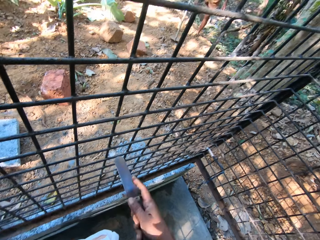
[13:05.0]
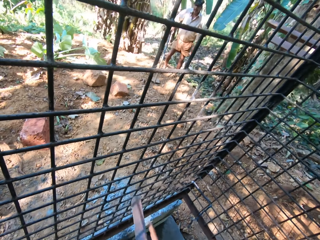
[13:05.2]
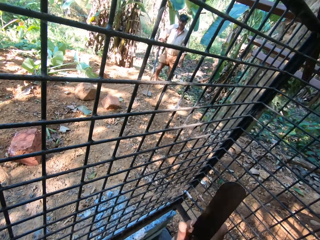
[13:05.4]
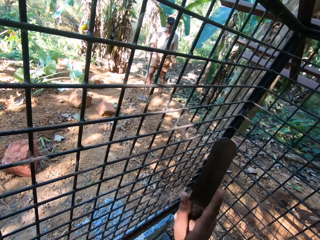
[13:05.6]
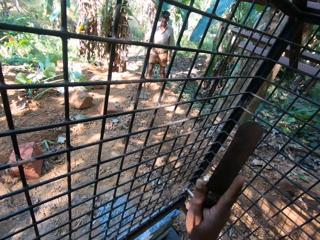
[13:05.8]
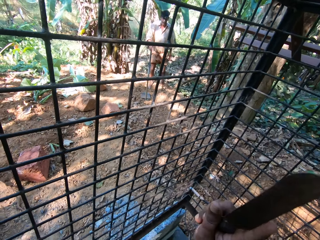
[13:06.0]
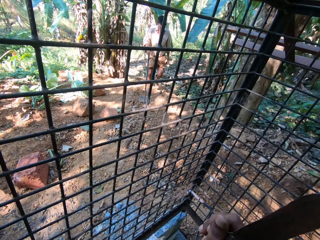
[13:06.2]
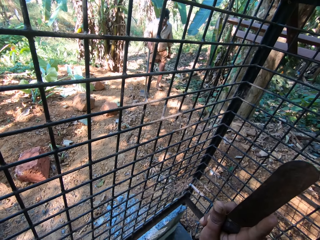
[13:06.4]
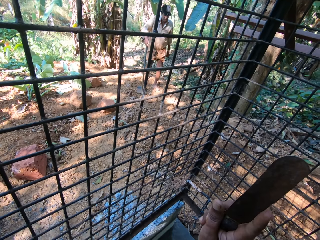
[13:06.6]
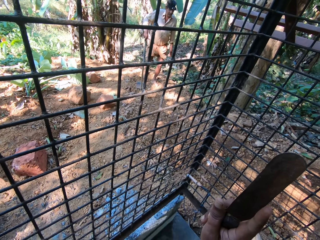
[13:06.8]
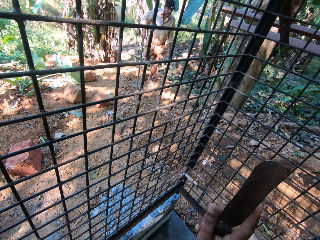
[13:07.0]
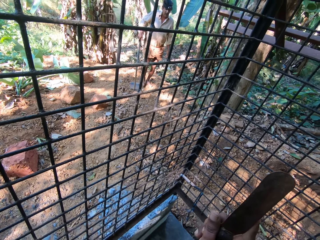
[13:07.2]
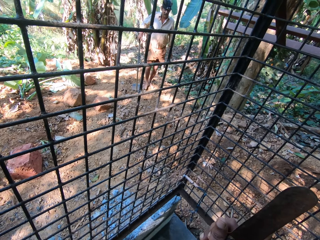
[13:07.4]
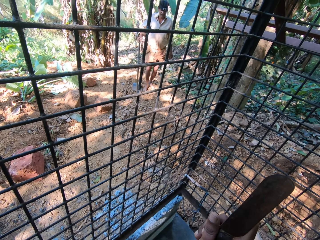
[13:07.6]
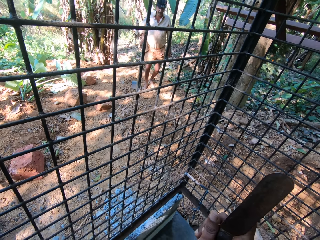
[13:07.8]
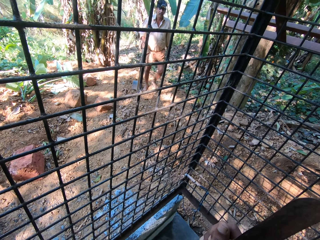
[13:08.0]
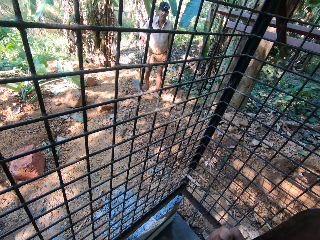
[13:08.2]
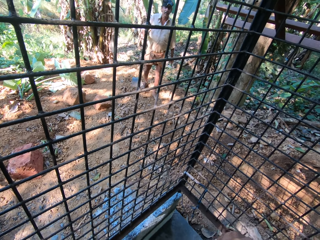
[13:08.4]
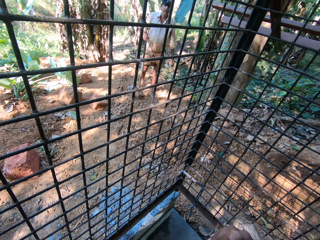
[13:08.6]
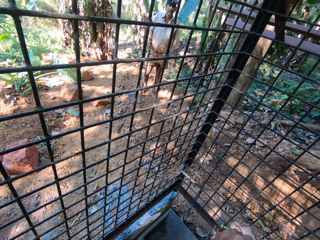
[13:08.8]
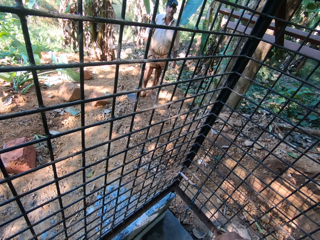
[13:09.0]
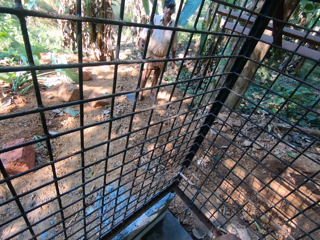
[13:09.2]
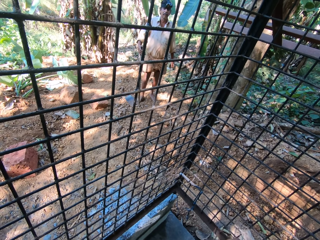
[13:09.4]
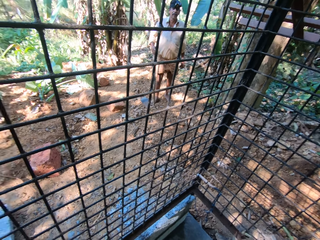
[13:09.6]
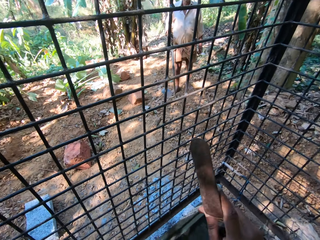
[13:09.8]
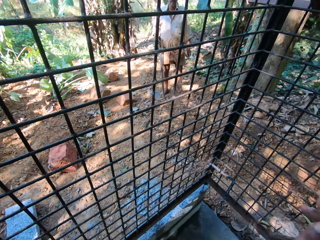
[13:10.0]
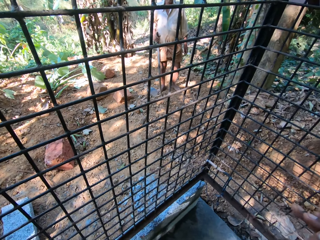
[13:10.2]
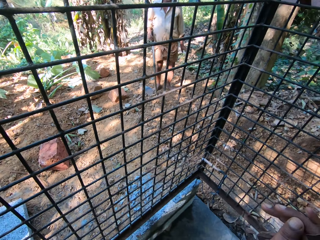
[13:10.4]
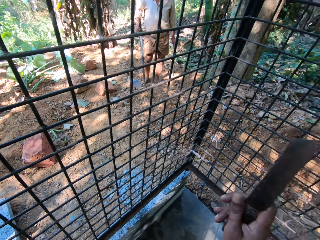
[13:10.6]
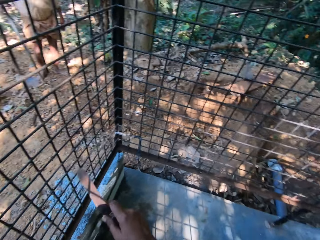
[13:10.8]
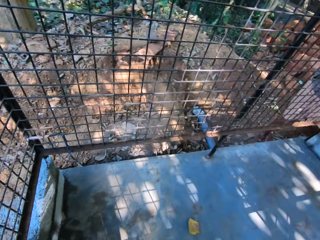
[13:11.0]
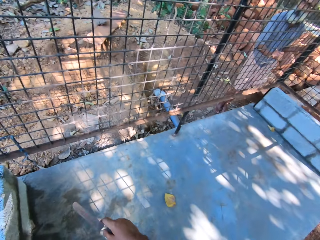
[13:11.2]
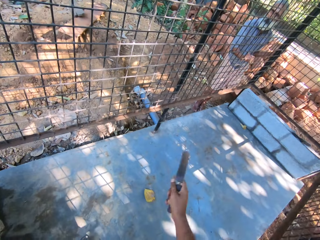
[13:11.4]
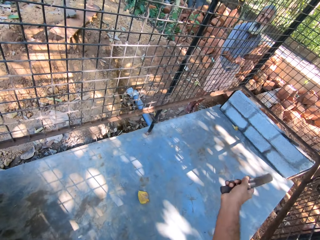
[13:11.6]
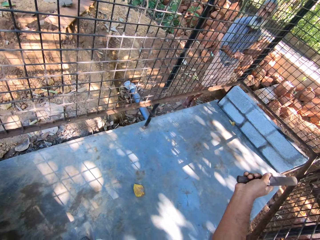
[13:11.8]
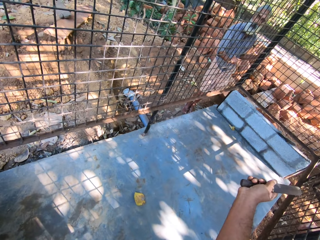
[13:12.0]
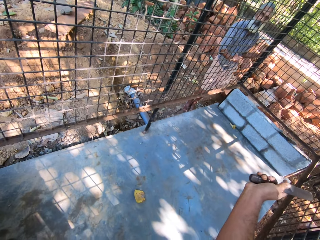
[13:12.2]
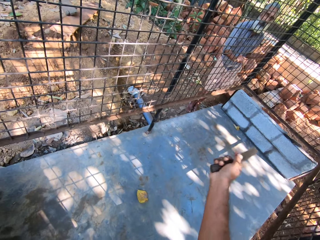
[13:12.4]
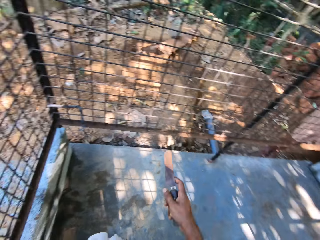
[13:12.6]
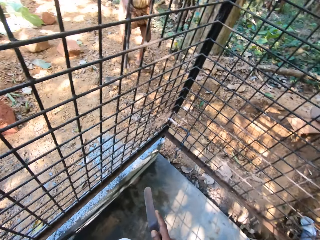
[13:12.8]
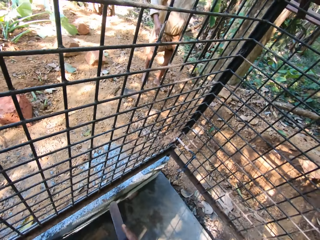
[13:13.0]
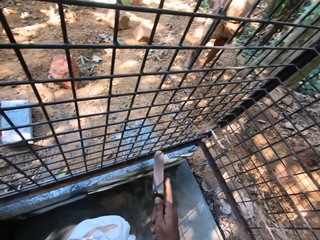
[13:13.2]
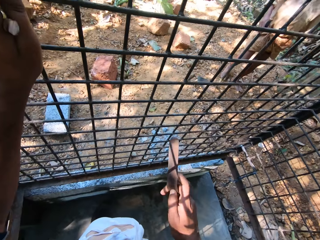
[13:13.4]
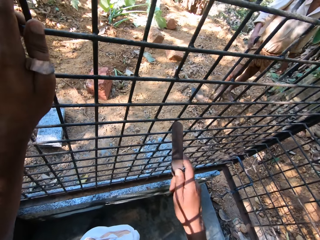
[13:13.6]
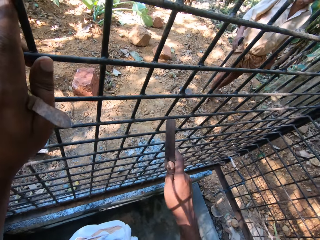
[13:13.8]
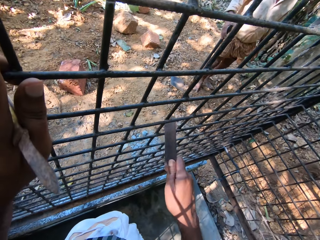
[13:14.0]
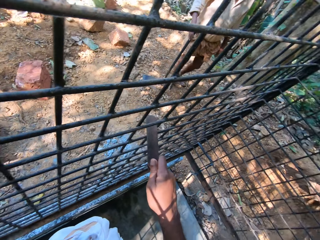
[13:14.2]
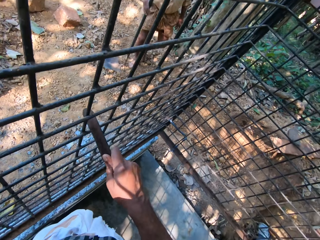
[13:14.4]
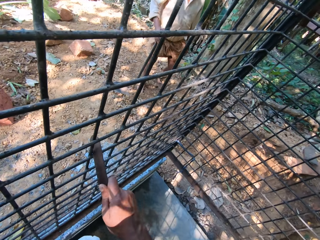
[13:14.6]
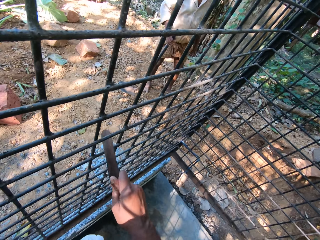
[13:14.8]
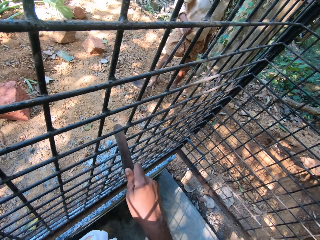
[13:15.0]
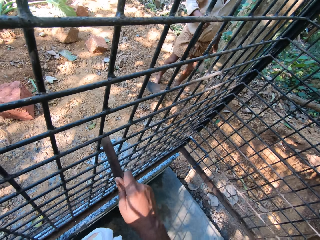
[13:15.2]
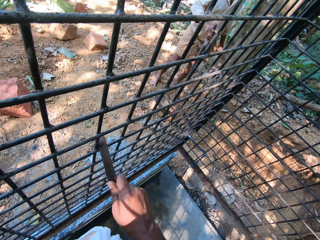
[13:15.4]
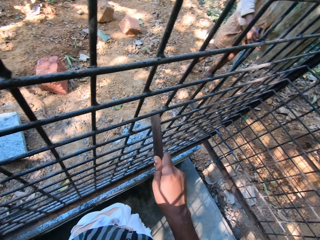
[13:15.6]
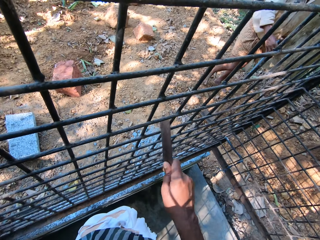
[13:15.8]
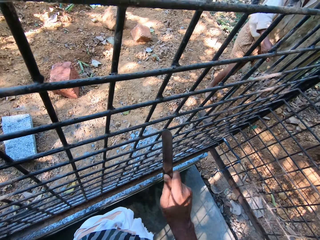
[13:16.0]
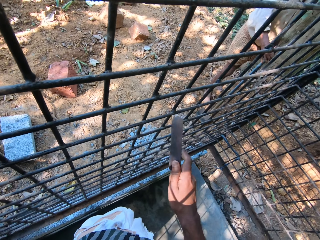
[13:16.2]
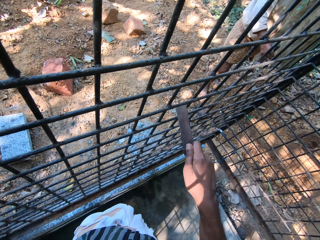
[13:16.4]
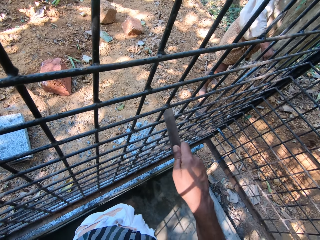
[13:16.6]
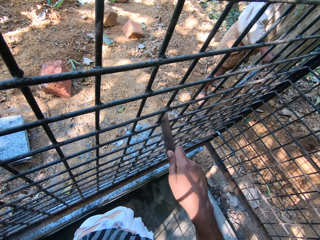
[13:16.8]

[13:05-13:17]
A man converses with the camera wearer. The camera wearer gestures with the metal file in his right hand. He converses with the man. The man places the hoe in his right hand on the ground. The camera wearer looks back. He converses with the man and another man. He looks back. The first man converses with the camera wearer. The camera wearer files the cage with the metal file in his right hand. He scrubs the steel rod with a blunt knife. The first man places the hoe in his right hand on the ground.

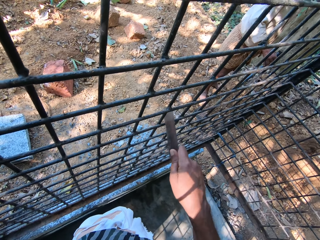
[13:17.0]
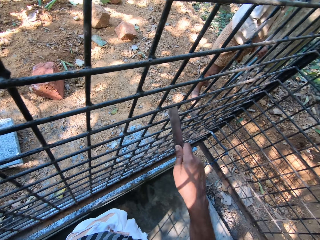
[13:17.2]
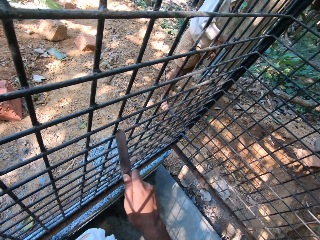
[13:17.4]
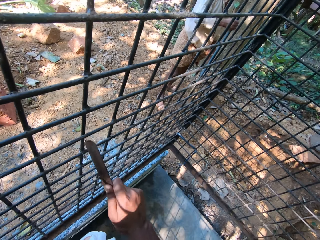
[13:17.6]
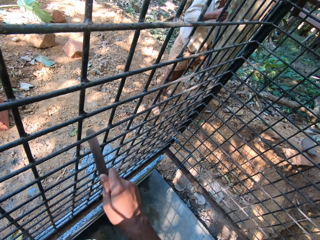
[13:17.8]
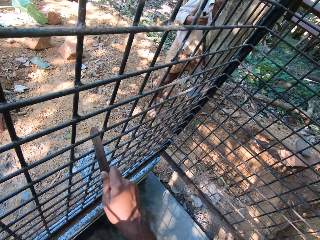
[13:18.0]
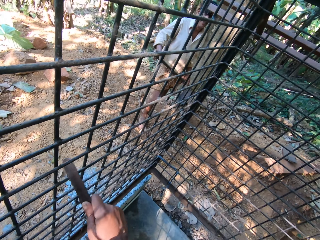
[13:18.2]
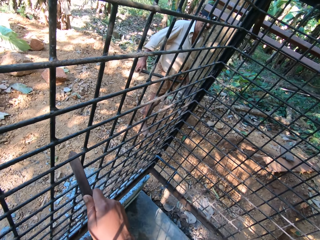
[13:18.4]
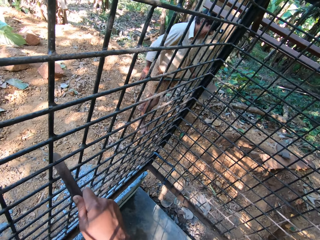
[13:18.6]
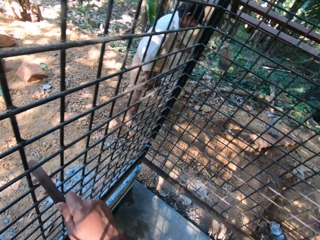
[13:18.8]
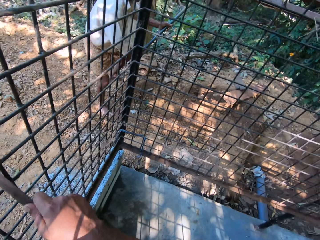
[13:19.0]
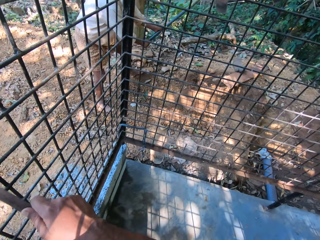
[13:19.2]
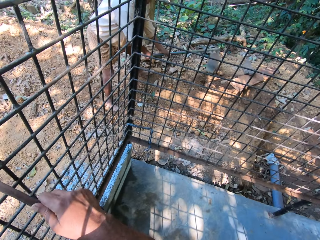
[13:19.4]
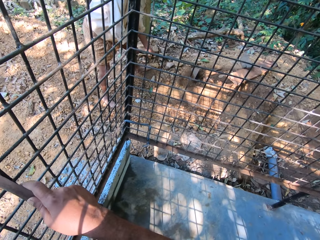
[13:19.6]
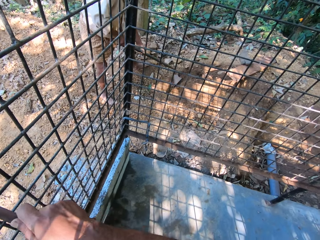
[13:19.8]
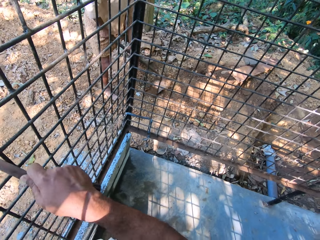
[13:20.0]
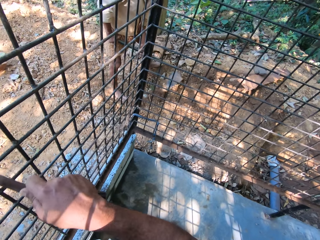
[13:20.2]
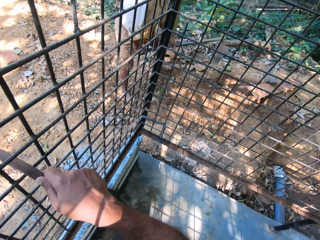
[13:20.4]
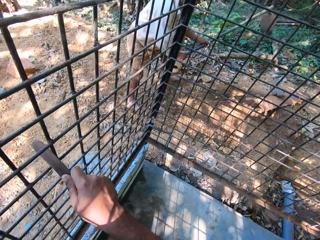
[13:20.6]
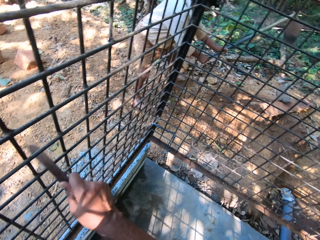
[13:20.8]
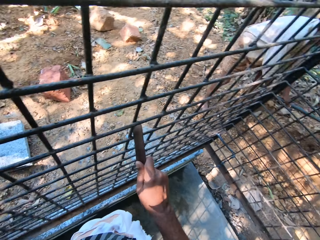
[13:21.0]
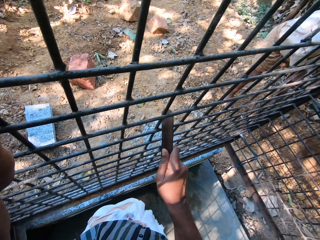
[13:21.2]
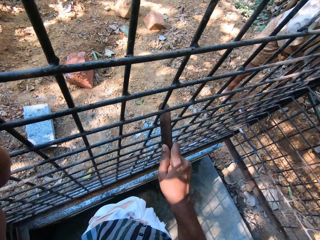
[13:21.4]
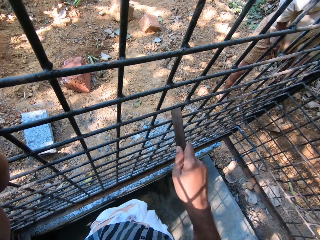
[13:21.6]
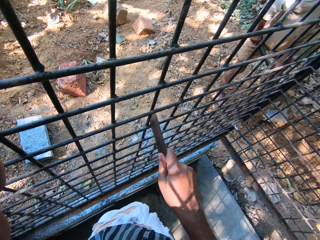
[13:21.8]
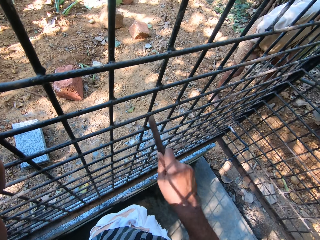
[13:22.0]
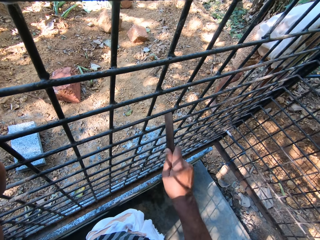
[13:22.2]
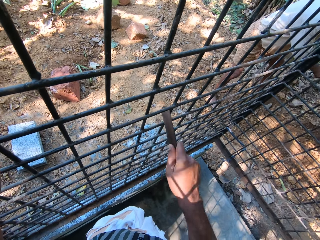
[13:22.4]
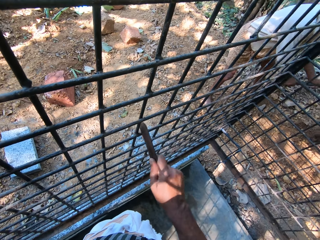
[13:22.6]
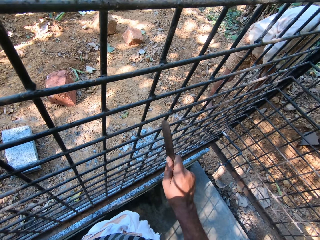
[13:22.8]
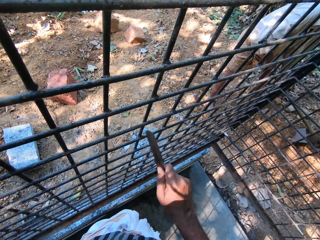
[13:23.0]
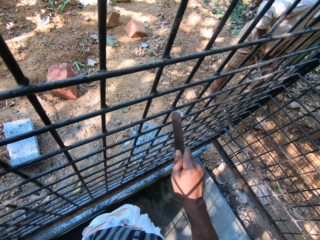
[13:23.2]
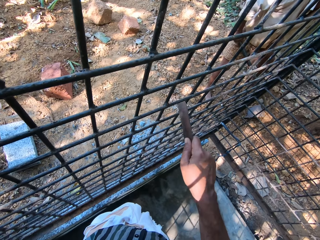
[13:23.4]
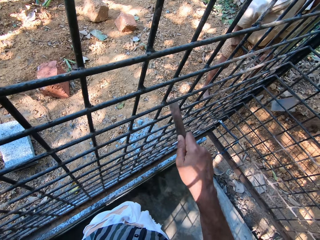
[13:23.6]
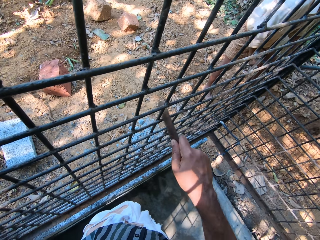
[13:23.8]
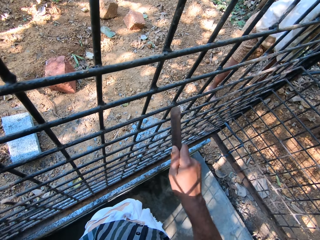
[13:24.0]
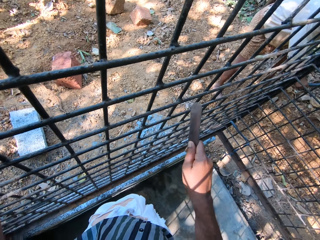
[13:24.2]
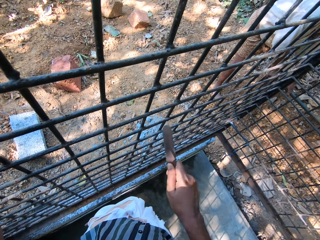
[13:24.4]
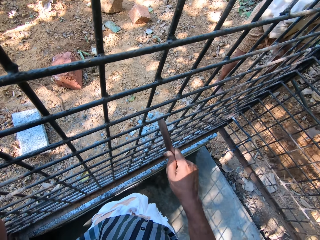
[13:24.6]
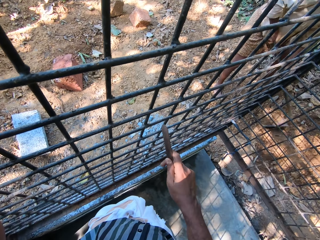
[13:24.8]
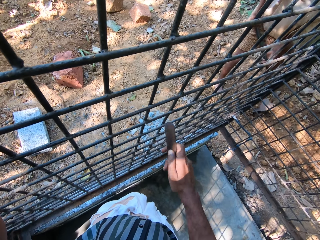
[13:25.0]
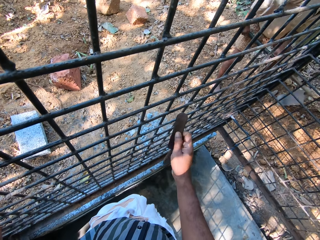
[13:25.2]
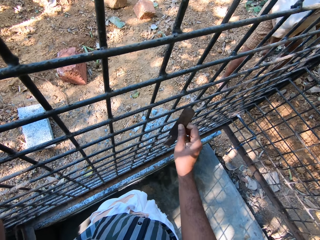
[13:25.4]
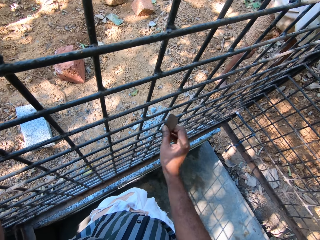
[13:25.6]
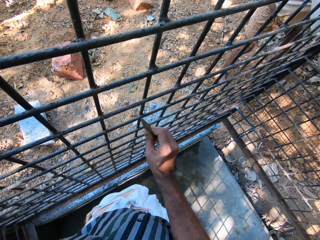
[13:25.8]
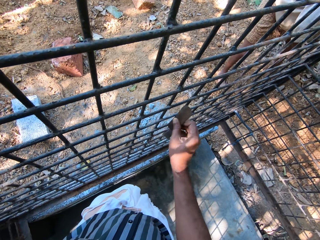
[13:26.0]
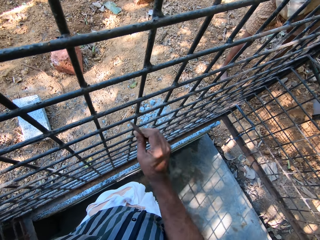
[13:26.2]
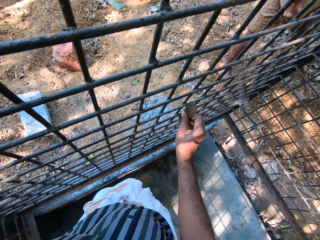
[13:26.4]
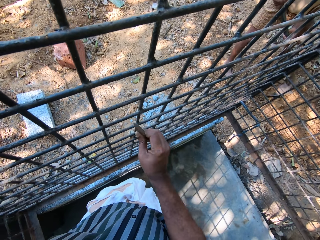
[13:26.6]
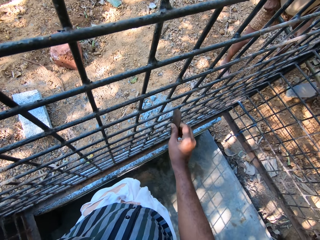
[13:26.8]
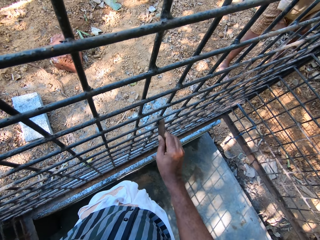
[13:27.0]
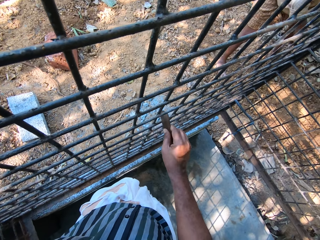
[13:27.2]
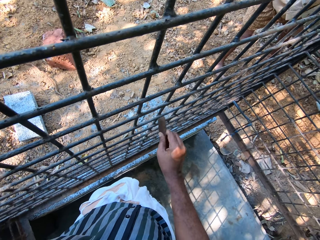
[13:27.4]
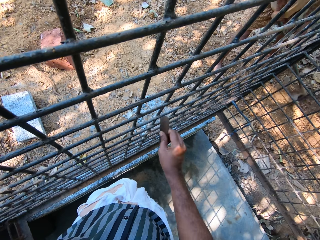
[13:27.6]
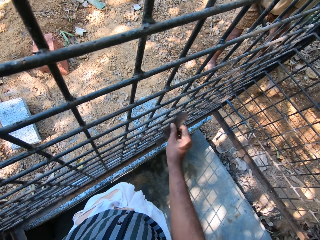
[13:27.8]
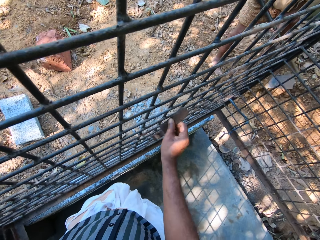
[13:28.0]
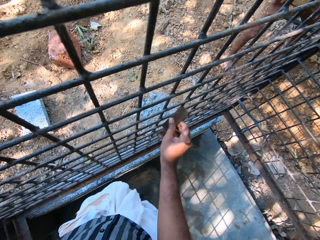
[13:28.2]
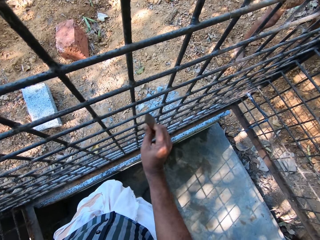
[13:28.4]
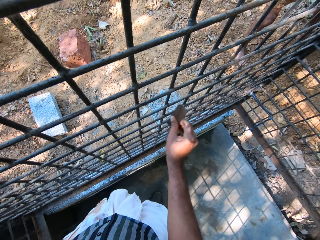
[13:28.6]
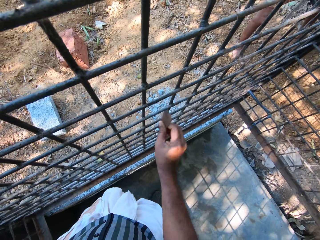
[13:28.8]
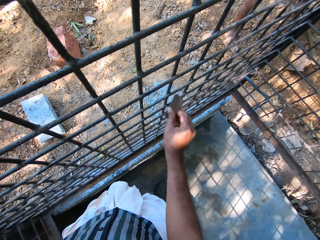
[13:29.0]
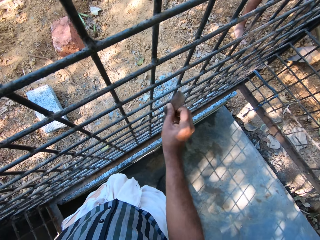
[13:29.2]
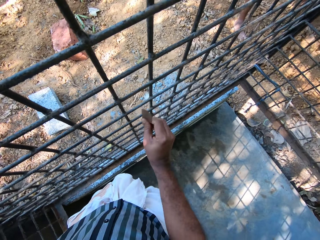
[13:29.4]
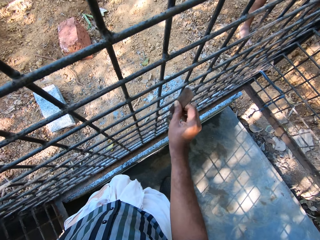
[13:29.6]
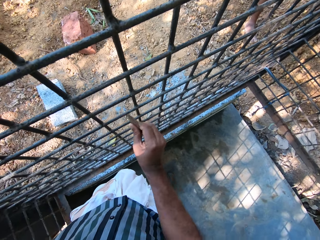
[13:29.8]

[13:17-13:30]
A man lifts the hoe with his right hand. The camera wearer converses with the man. The man clears the ground with the hoe in his hands. The man converses with the camera wearer. The camera wearer scrubs the steel rod with a blunt knife. The man converses with the camera wearer.
